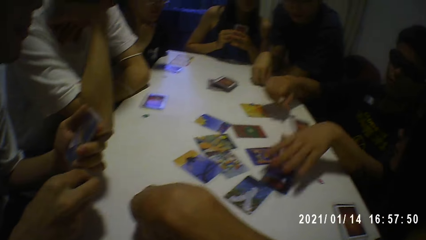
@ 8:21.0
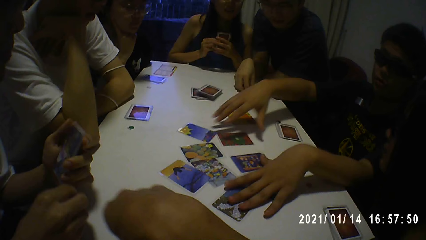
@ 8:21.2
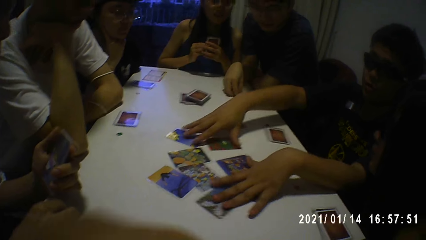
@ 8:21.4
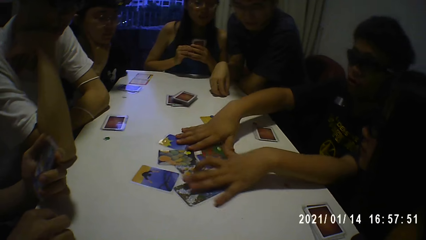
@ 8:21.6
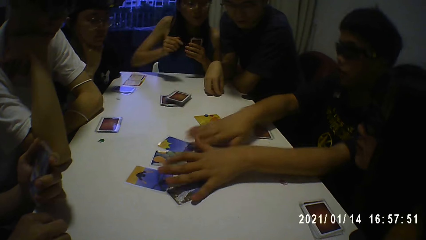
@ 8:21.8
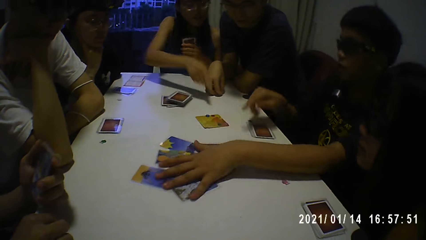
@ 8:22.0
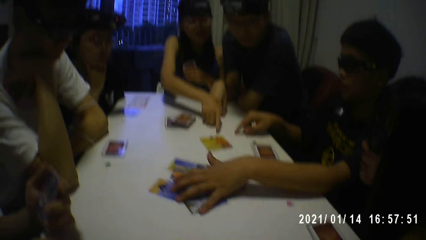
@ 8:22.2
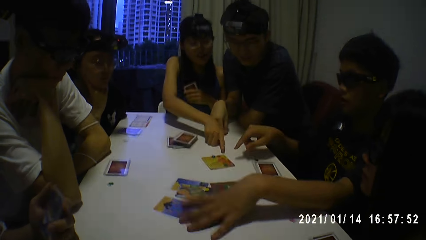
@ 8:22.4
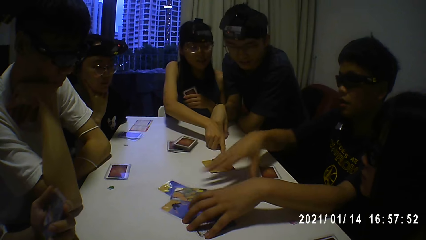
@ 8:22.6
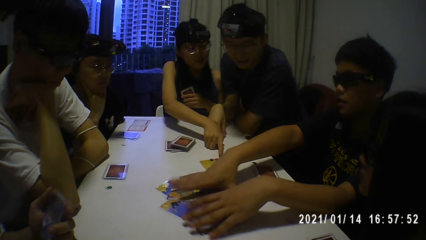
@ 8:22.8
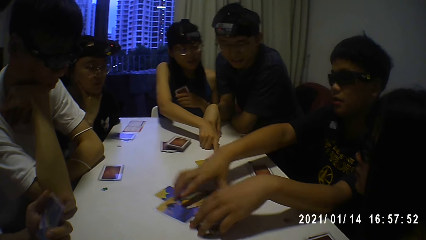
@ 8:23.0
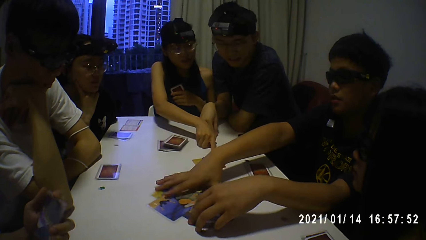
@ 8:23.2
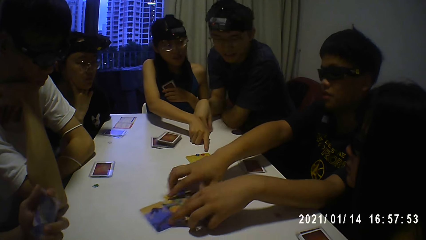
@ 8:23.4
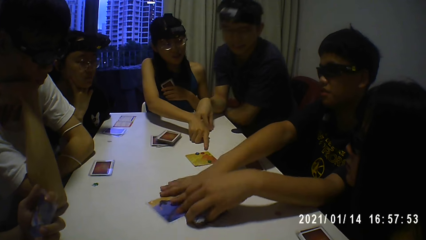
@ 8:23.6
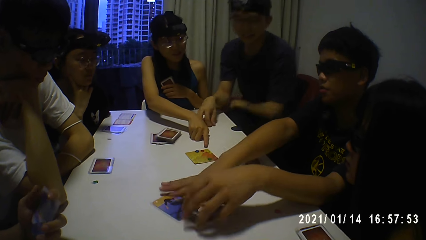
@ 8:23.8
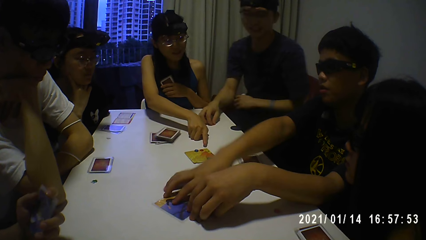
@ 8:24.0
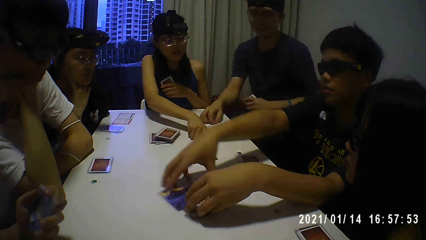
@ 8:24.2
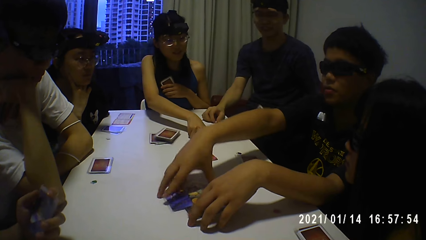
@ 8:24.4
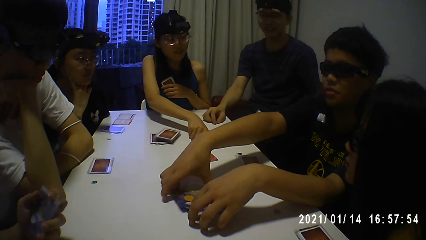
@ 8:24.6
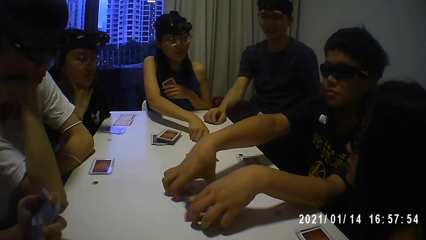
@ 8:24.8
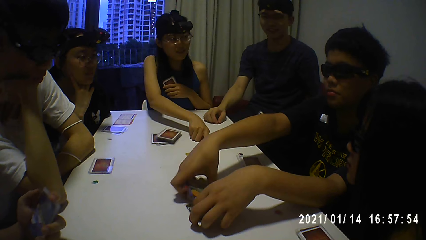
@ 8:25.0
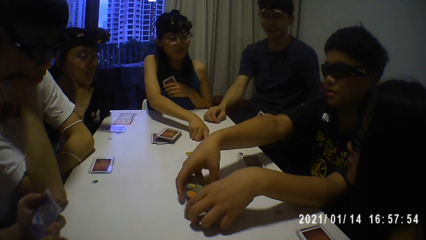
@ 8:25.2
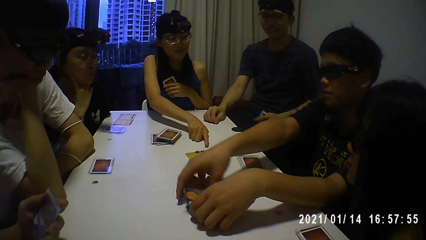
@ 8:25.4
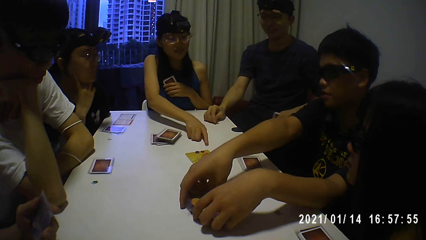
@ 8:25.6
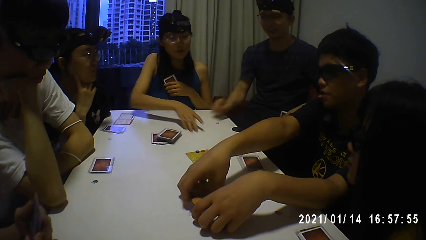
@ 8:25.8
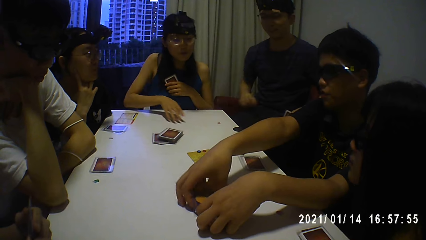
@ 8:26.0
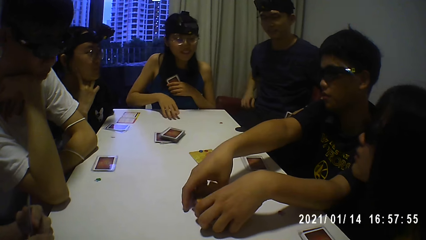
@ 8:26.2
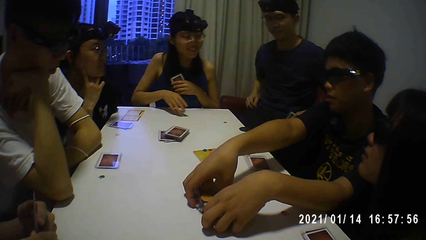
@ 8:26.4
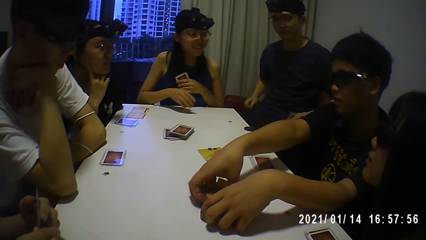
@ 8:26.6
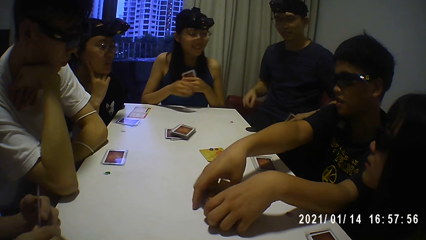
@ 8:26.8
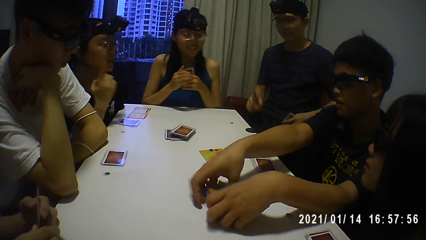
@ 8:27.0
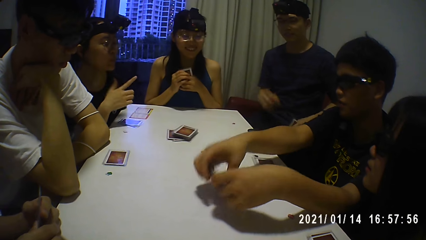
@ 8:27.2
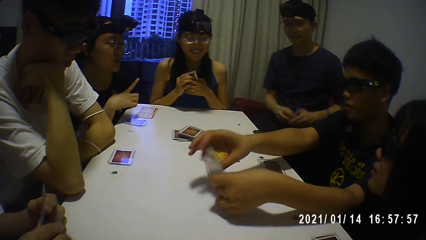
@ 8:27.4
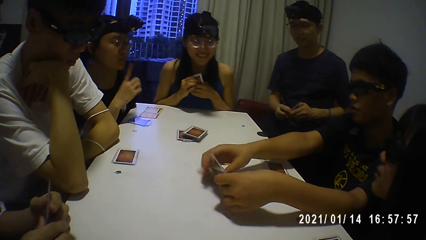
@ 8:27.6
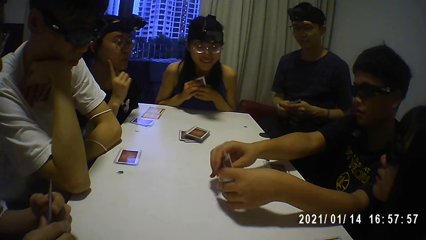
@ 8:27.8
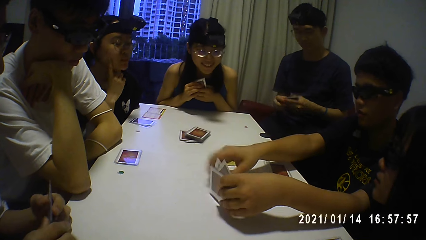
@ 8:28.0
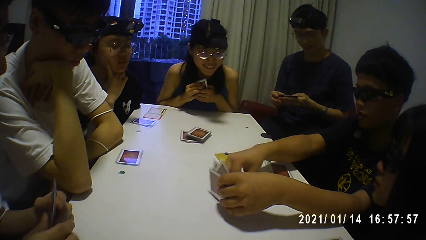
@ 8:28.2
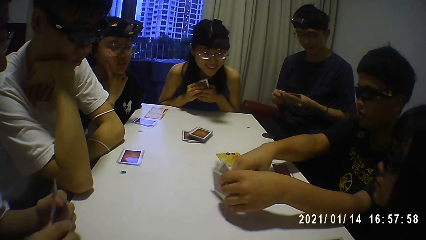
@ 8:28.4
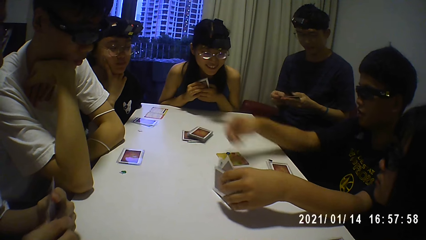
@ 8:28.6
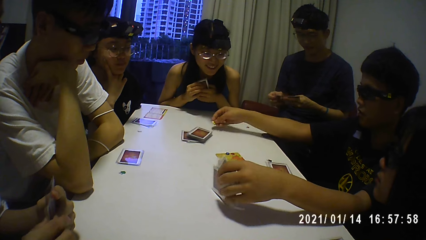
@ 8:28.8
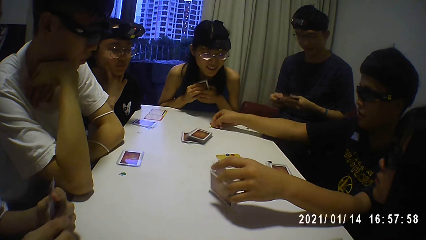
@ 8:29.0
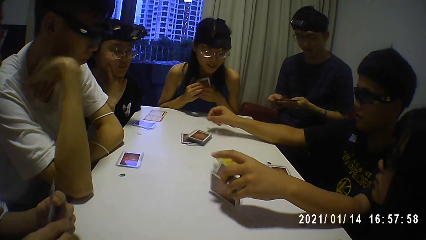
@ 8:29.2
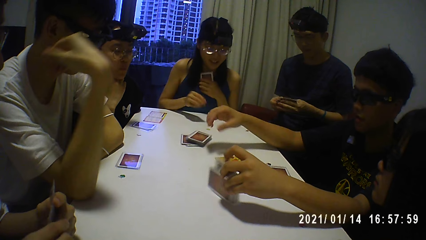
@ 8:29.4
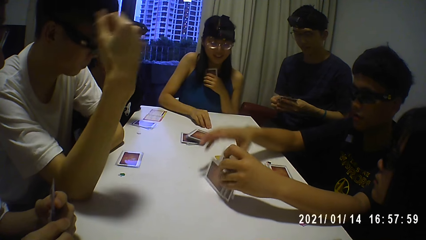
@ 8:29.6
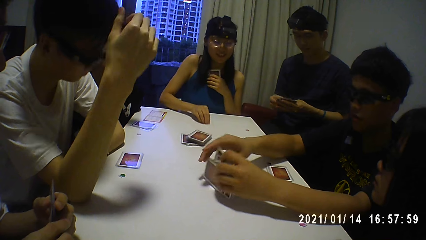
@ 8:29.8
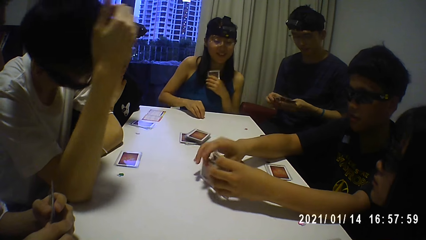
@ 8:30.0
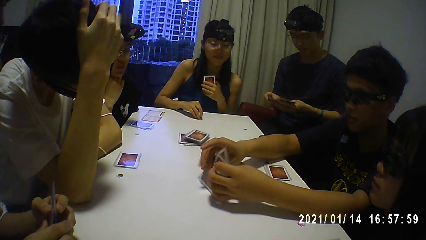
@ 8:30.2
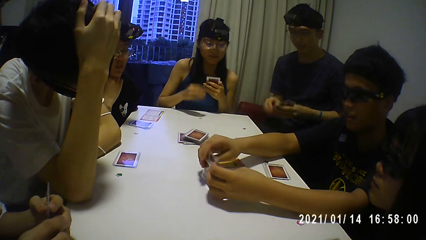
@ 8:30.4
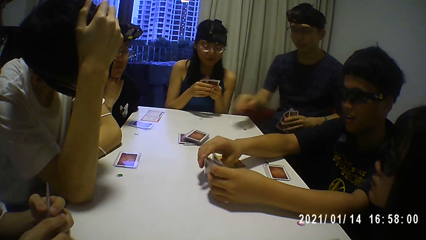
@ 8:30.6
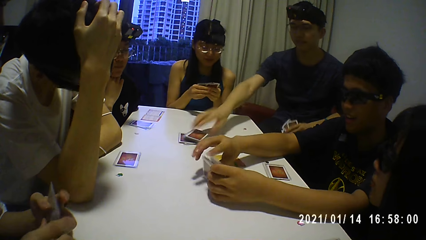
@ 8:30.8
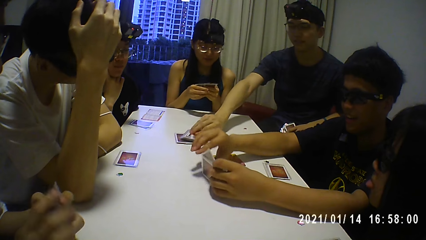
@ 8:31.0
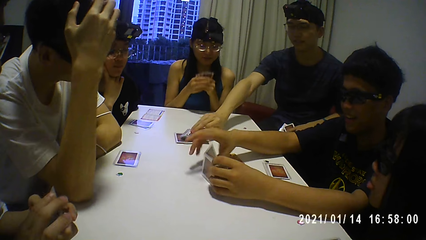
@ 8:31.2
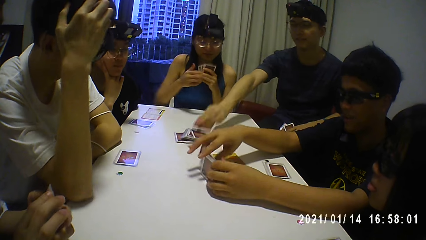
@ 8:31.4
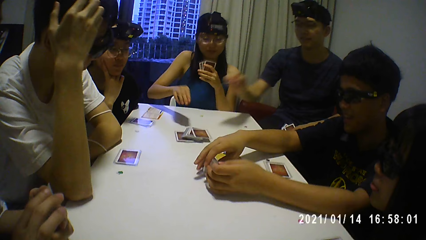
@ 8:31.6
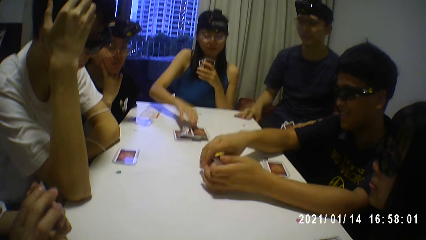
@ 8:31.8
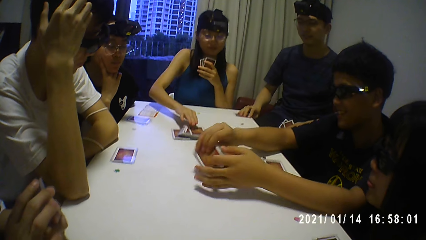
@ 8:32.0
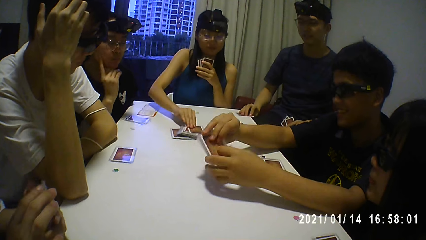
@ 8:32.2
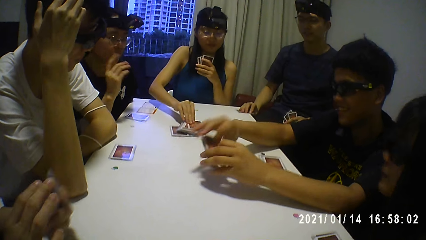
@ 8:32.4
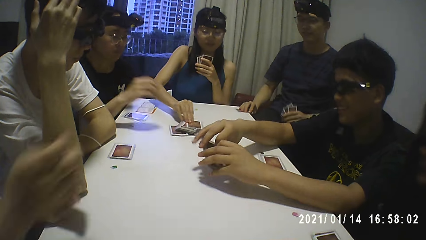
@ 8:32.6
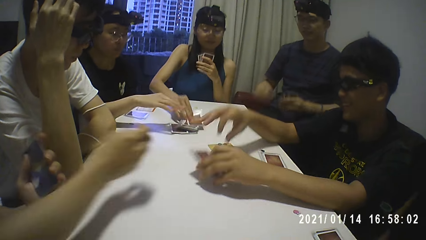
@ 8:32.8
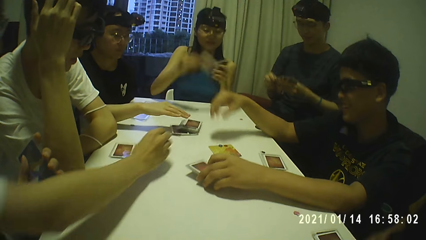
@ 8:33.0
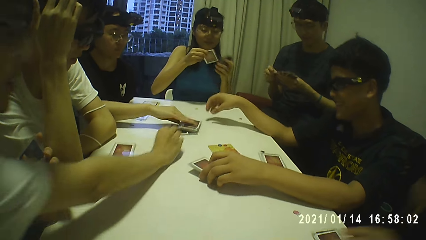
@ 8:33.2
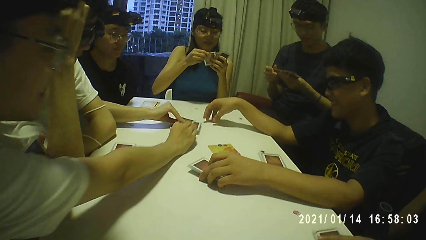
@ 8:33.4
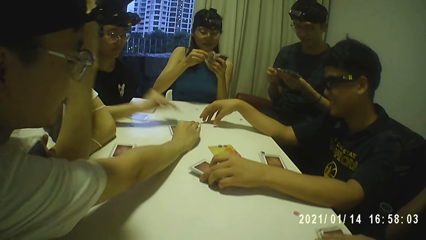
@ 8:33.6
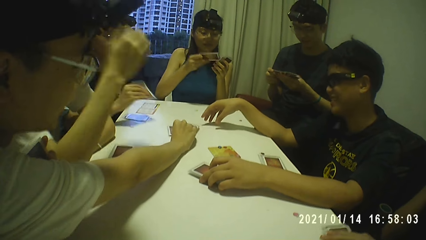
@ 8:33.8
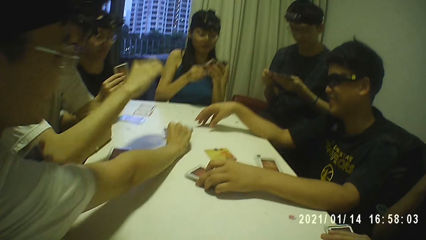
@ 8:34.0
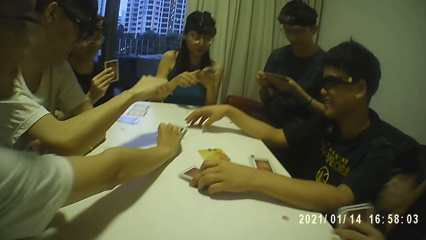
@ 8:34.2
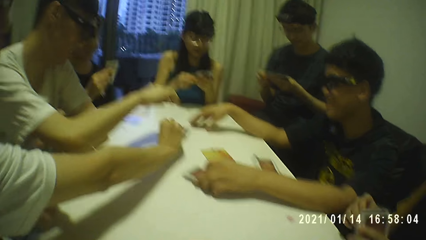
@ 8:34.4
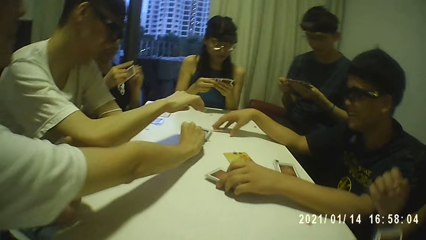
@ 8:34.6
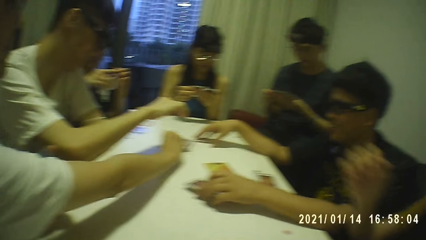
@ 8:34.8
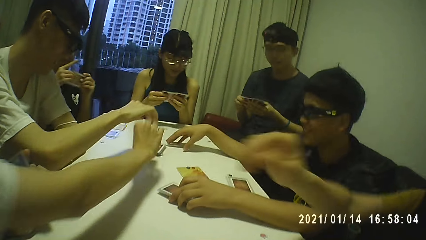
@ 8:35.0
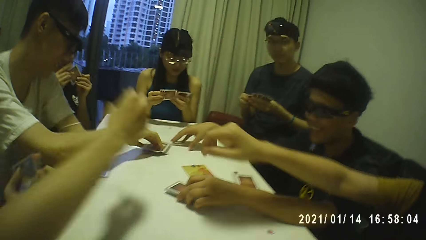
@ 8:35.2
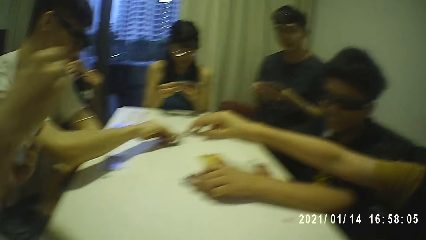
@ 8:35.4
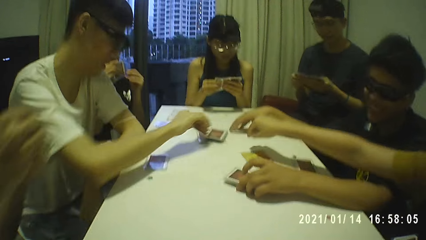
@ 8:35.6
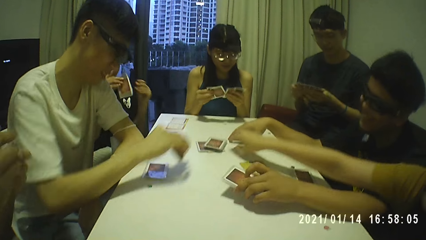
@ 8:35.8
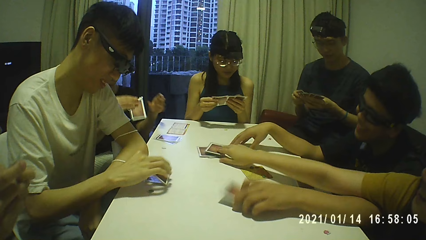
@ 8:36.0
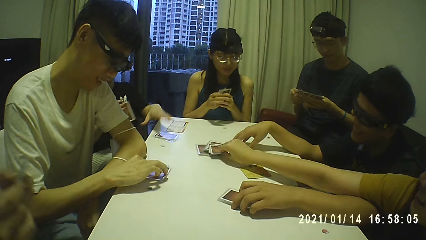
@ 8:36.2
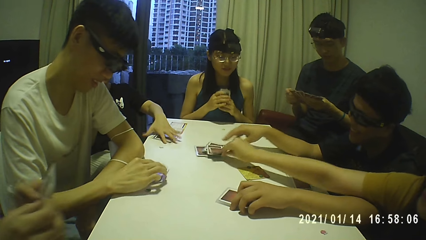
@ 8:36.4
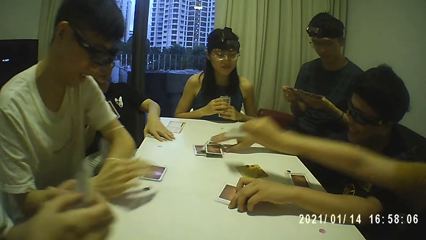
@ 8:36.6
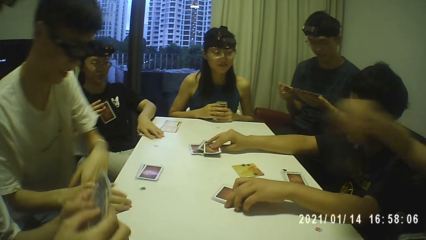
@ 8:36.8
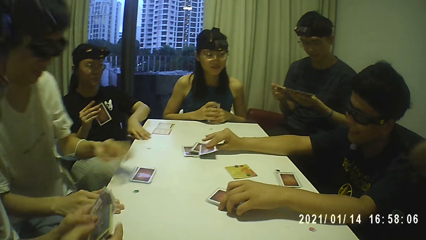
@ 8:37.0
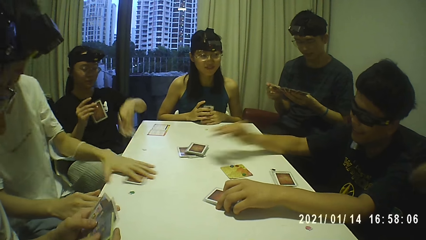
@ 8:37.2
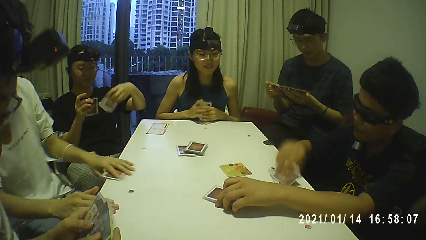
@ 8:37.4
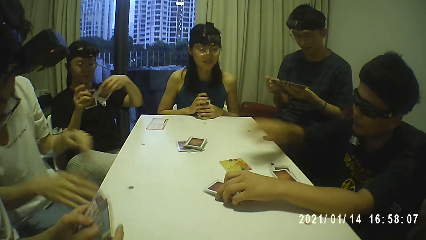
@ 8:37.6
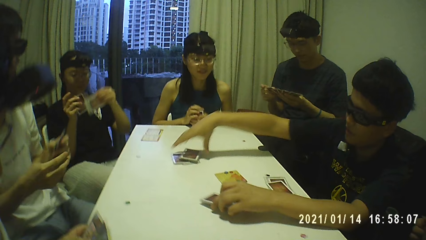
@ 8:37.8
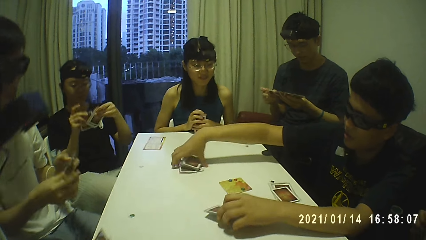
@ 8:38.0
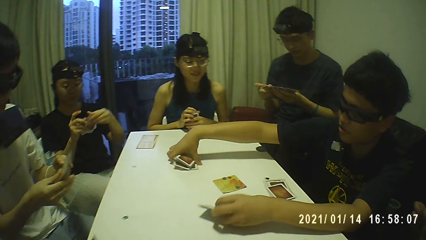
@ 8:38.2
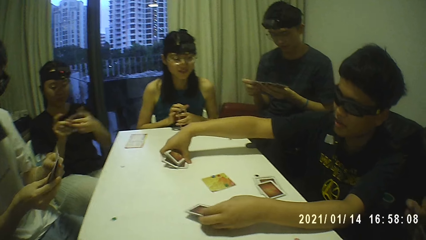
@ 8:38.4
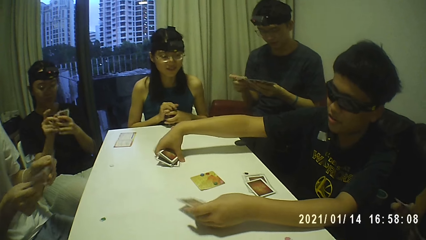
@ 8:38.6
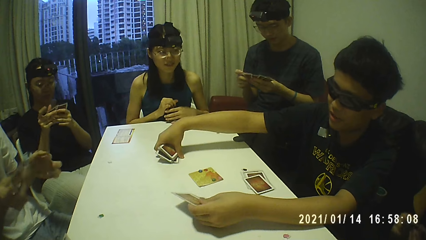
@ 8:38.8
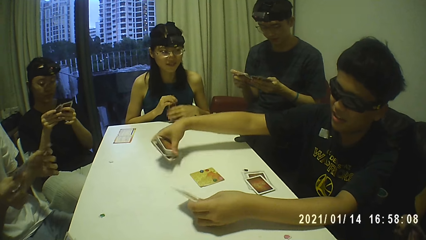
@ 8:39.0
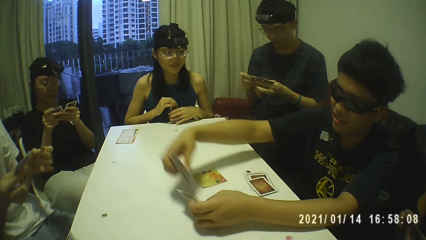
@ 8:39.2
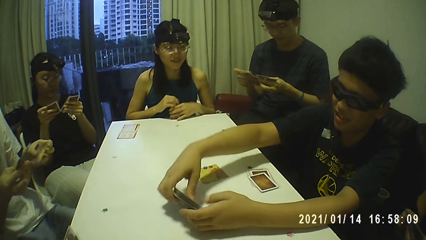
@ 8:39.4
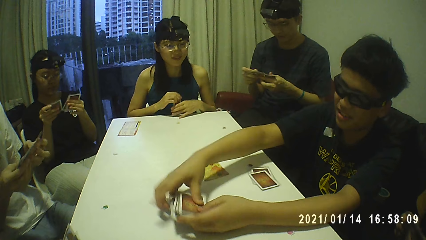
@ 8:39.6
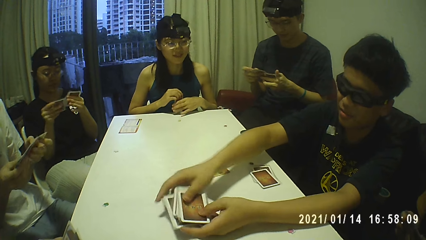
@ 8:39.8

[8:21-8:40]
A person collects the cards on the table. Other people take the card on the table.
